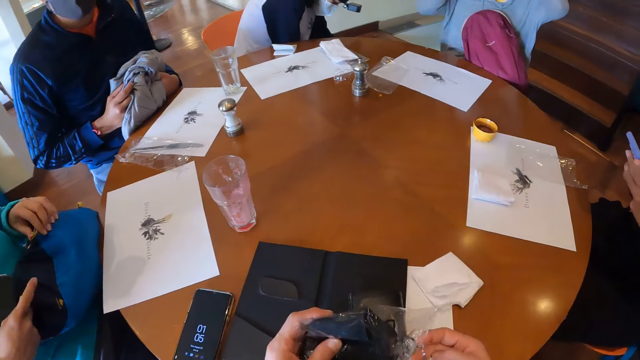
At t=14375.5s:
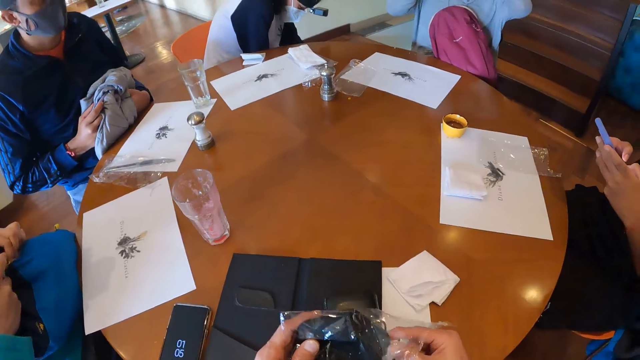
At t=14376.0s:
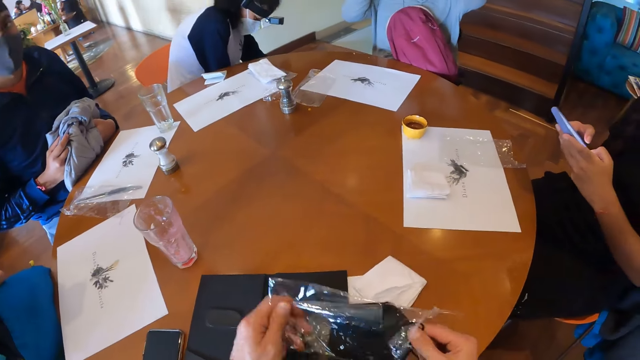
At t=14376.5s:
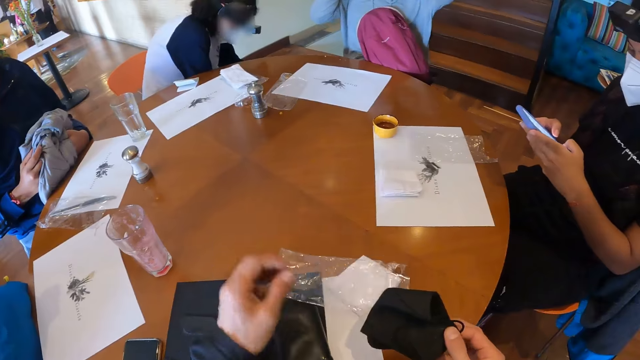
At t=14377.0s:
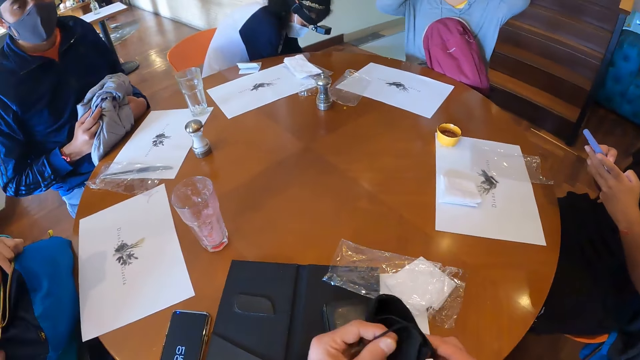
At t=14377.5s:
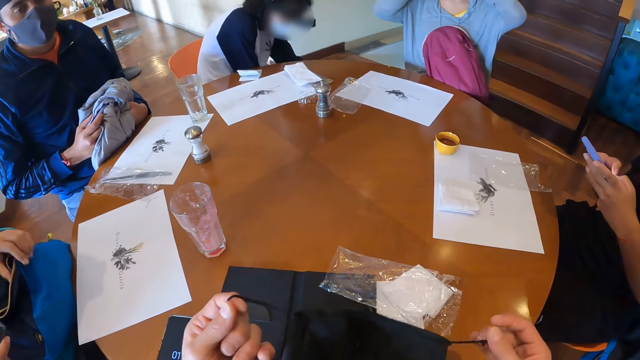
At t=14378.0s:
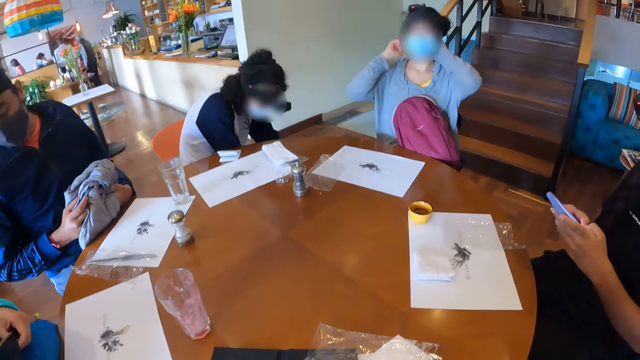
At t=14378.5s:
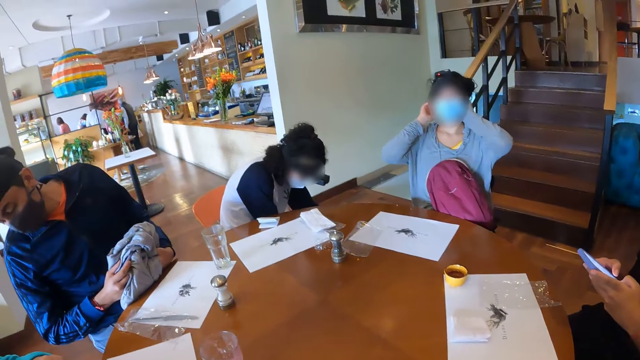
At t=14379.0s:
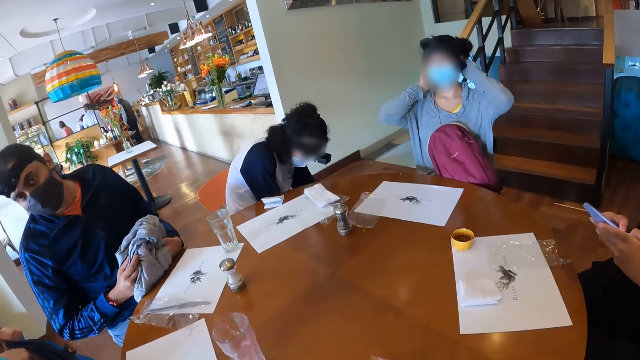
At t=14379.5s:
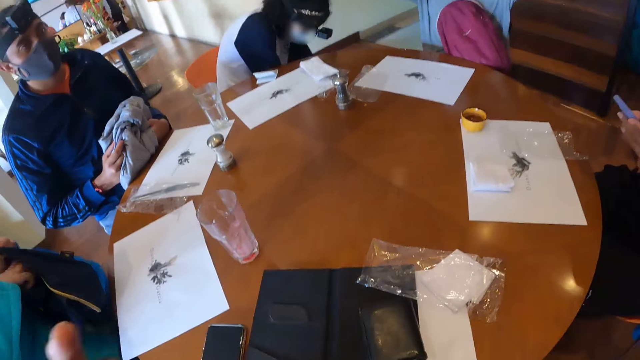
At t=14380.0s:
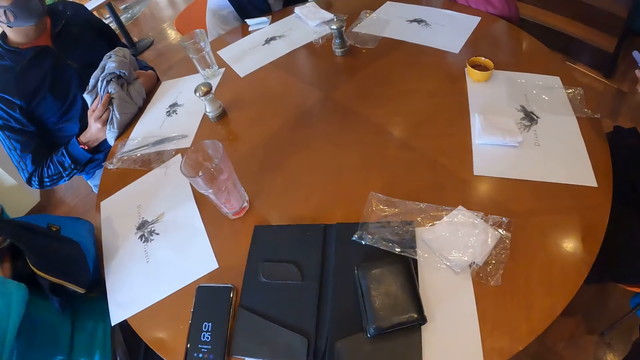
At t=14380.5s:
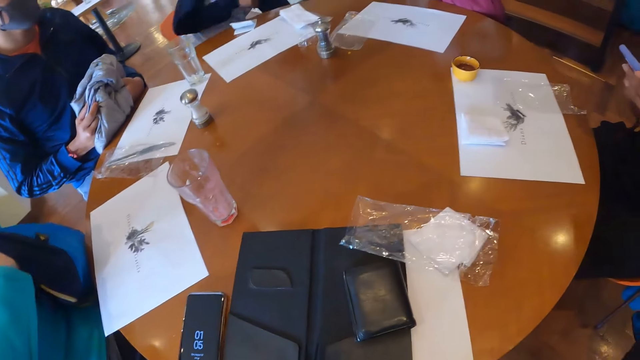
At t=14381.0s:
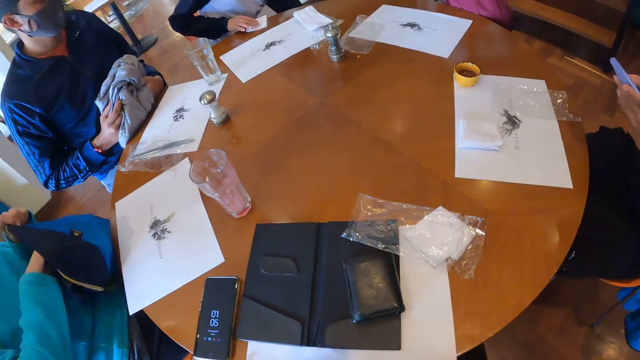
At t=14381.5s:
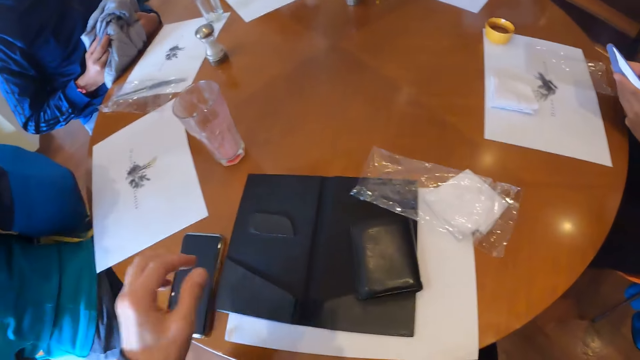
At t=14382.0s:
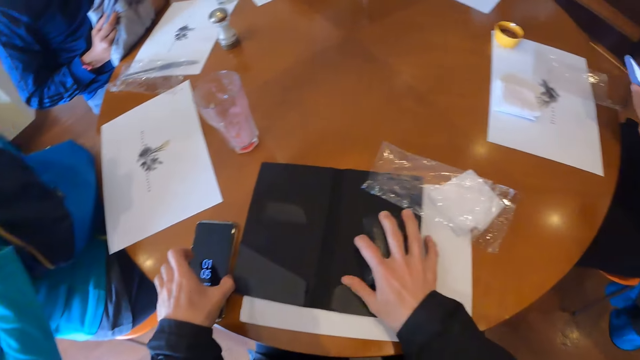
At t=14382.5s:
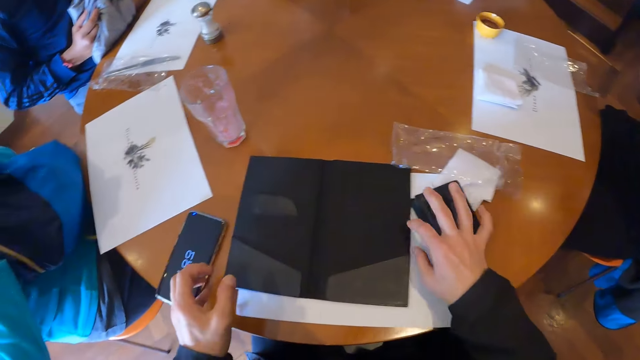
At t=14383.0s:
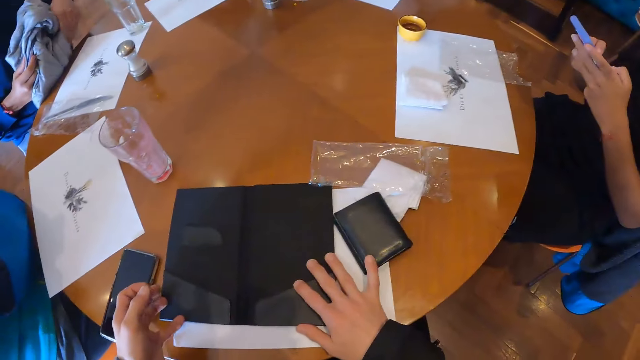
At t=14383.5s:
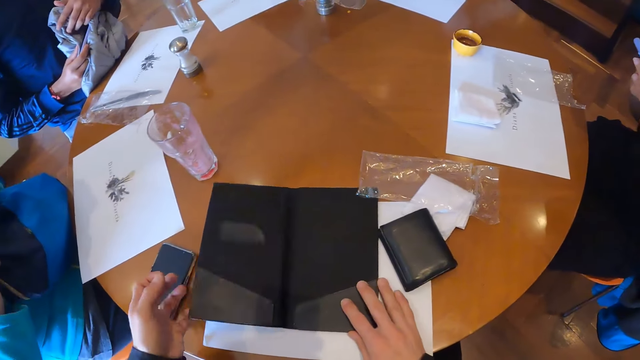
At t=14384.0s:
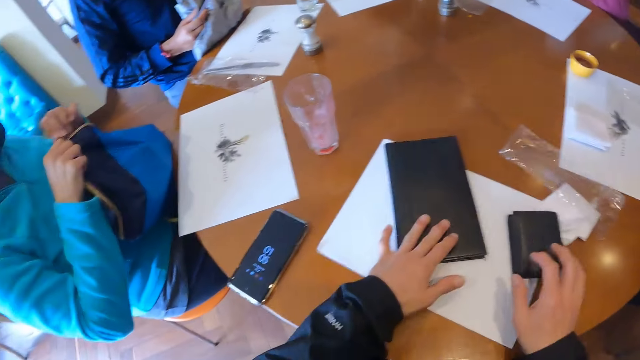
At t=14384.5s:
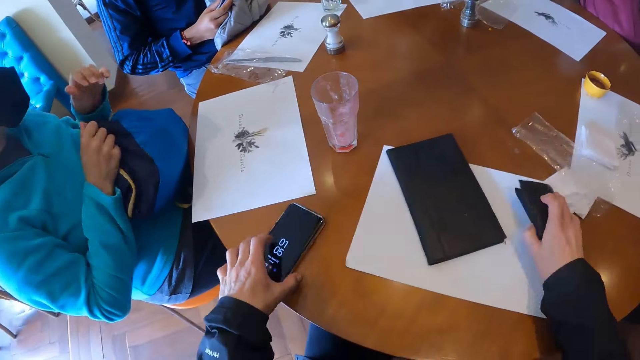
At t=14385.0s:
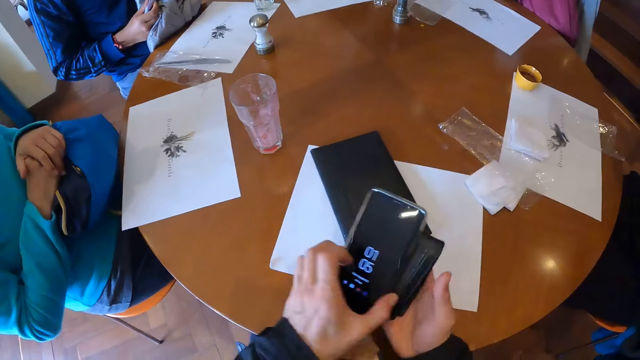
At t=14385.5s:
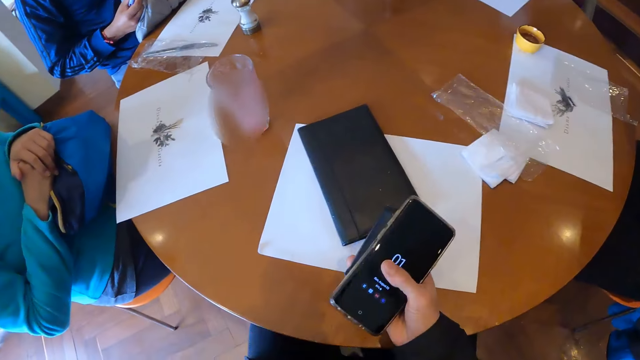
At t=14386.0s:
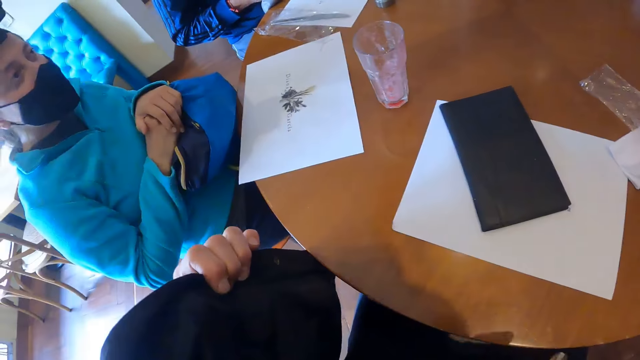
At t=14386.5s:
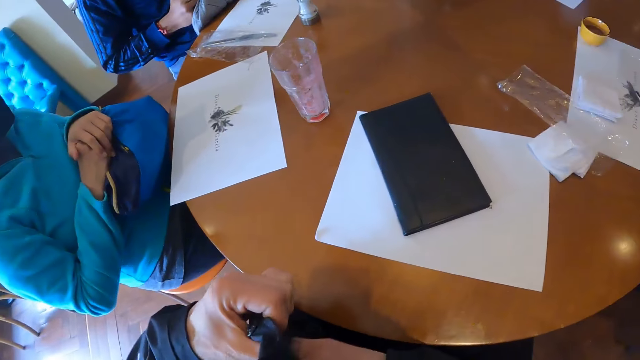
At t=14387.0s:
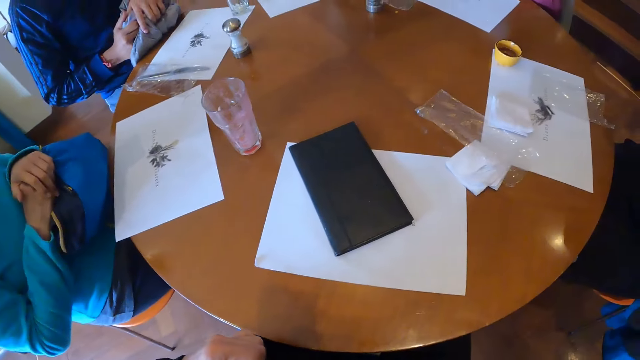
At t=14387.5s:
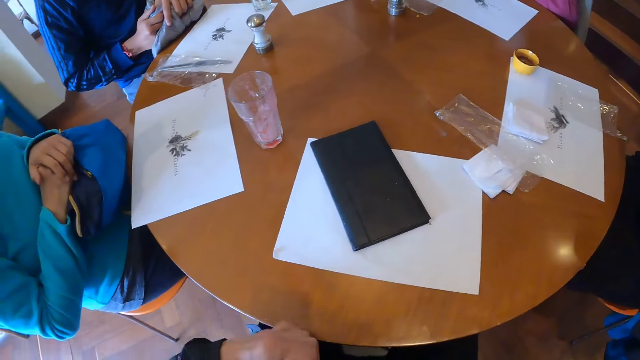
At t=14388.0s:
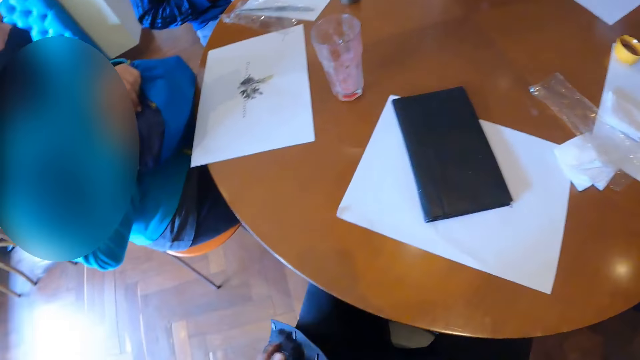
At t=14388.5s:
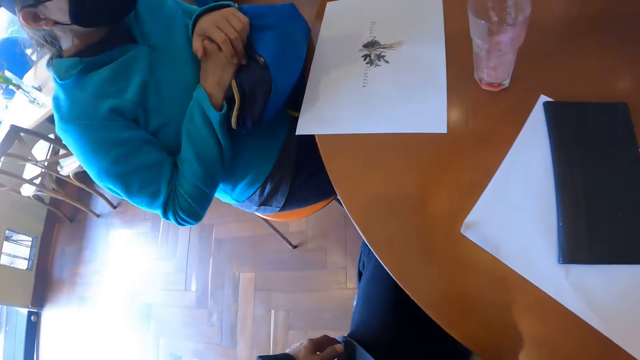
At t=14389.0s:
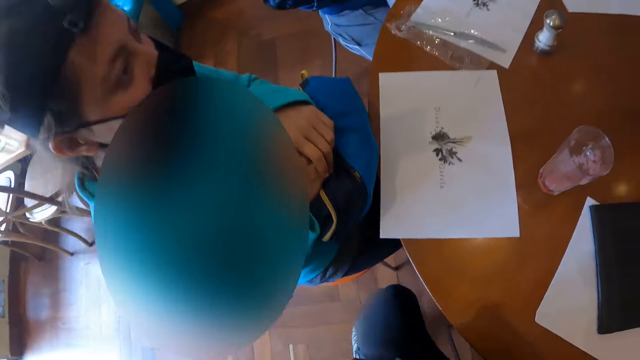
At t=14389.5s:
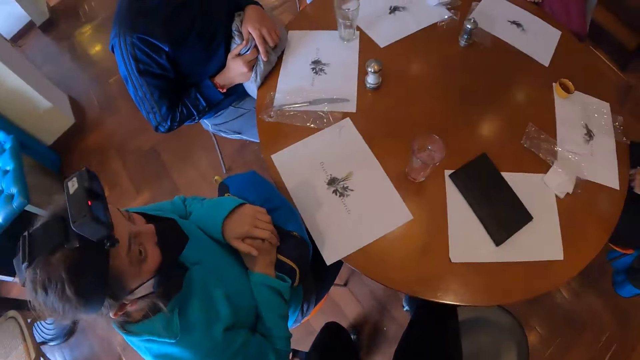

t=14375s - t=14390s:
The camera wearer removes a nose mask from the nylon in his hand. He drops the nylon in his left hand on the table. He unfolds the face mask. He looks around. He wears the nose mask in his hand on his face. He touches a phone on the table with his left hand. He moves the wallet on the receipt case on the table with his right hand. A man closes a bag on his lap with both hands. The camera wearer closes the receipt case on the table with both hands. He takes the wallet from the table with his right hand and takes the phone from the table with his left hand. He passes the phone in his left hand to his right hand. He opens a jacket with his right hand. He puts the items in the pocket. He looks around.

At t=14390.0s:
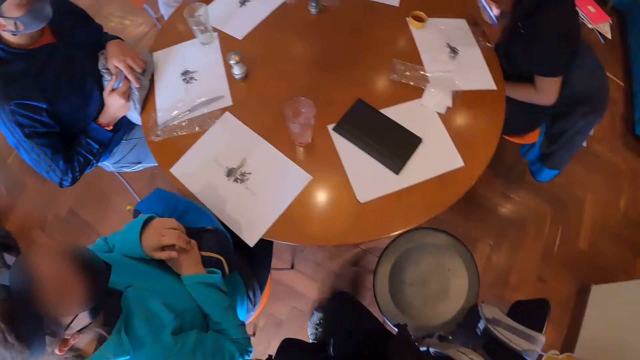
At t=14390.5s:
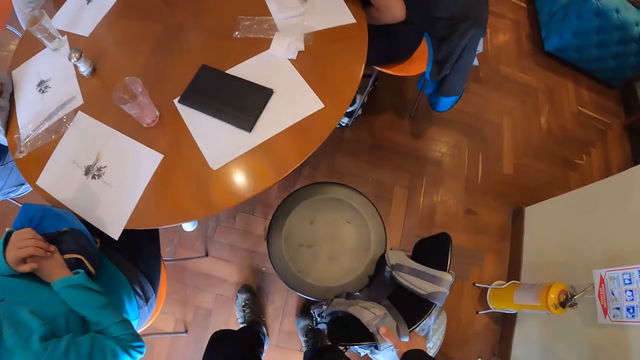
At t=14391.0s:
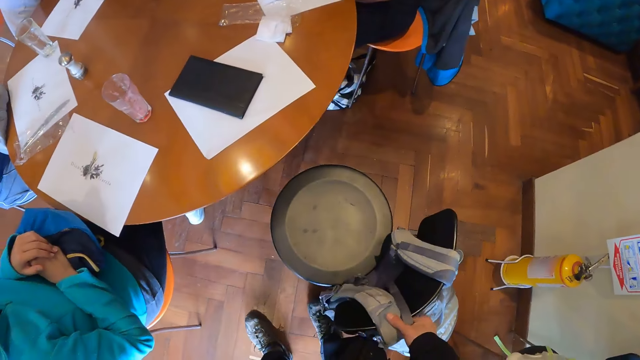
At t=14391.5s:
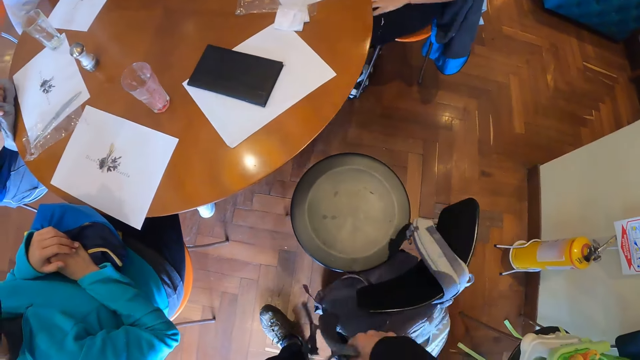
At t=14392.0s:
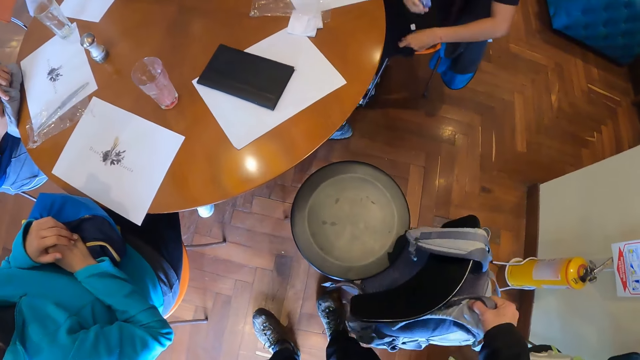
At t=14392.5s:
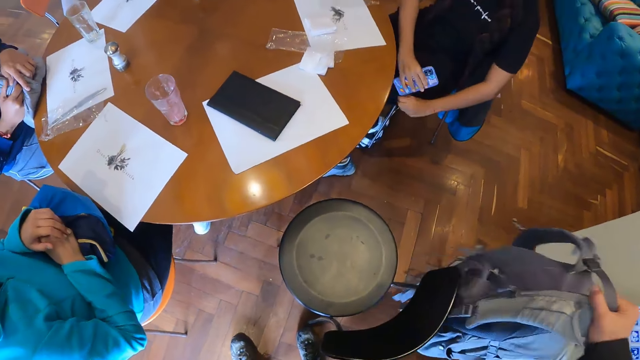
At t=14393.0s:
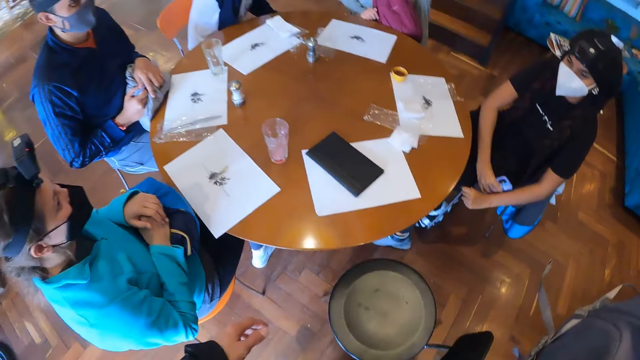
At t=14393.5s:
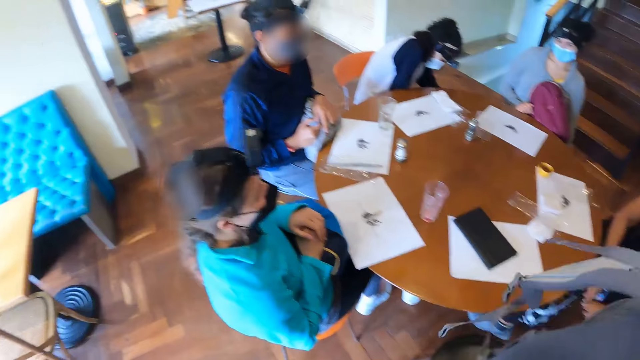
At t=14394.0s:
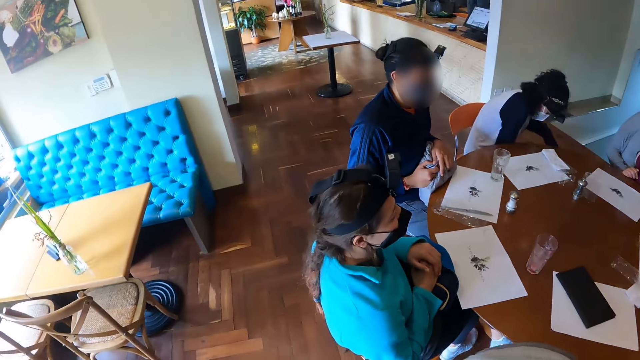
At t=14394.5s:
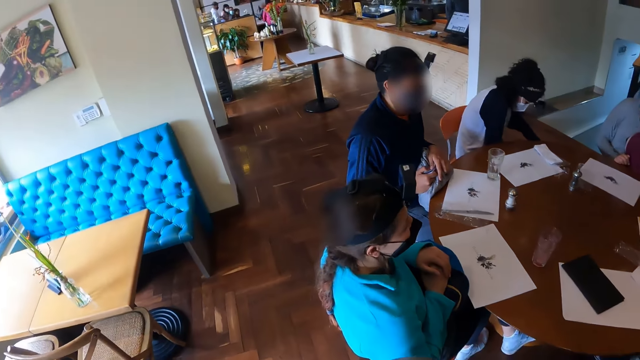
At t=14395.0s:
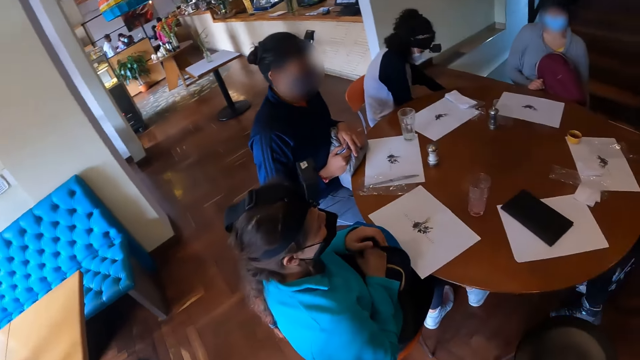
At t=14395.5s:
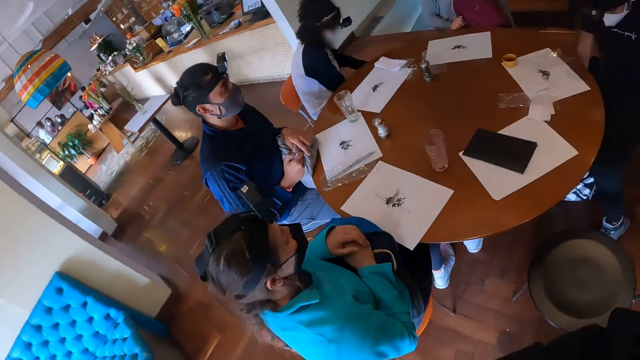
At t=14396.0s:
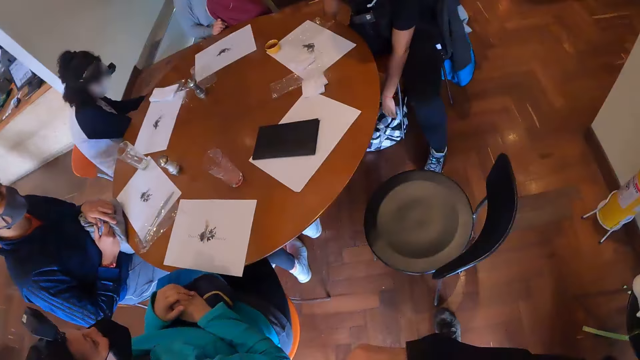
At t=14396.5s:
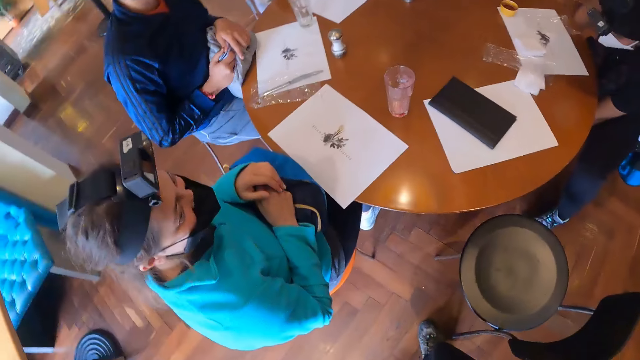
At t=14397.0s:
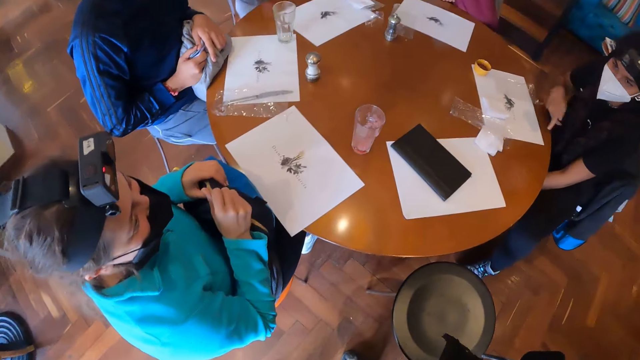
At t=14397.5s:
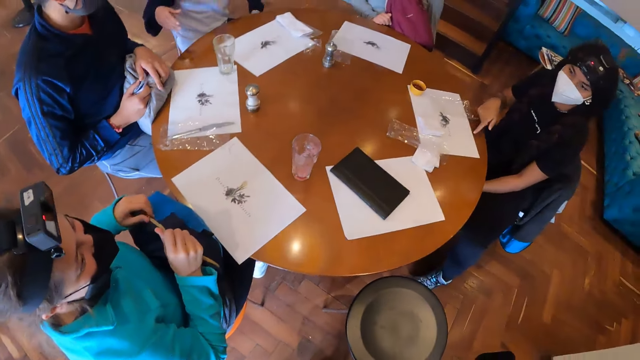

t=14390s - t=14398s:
The camera wearer stands up. He carries a bag from a chair with his right hand. He picks the bag. He looks around.
